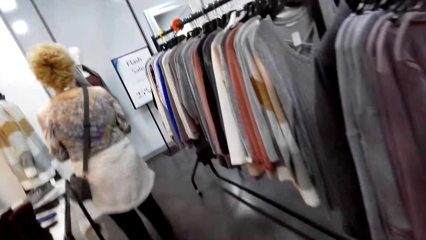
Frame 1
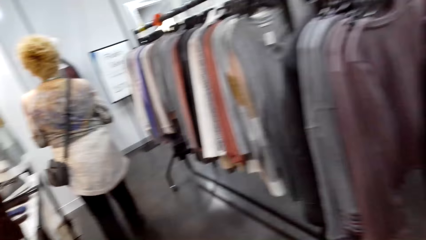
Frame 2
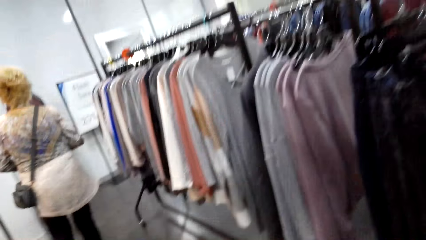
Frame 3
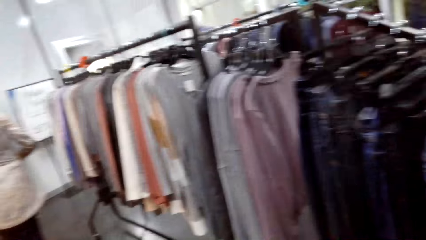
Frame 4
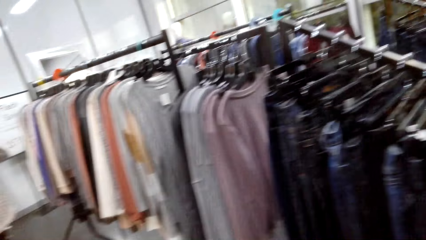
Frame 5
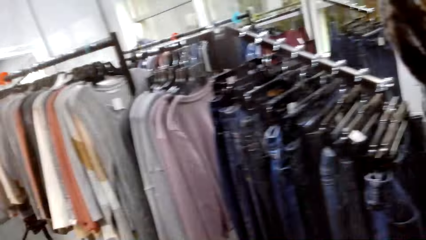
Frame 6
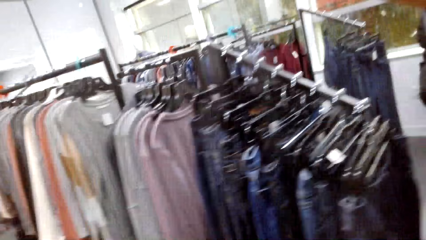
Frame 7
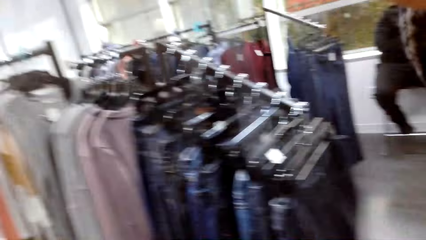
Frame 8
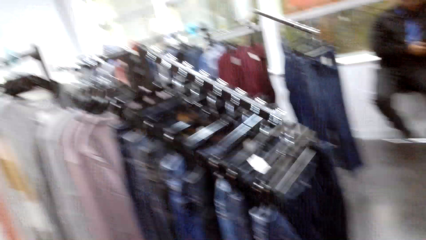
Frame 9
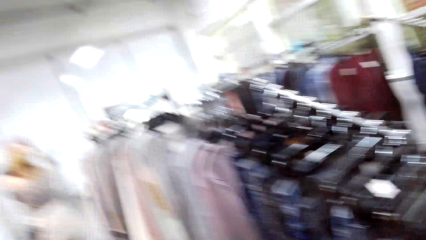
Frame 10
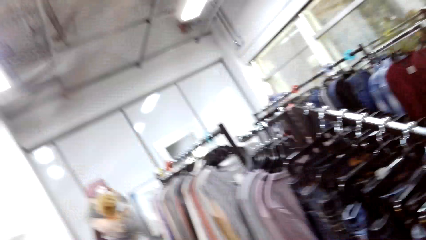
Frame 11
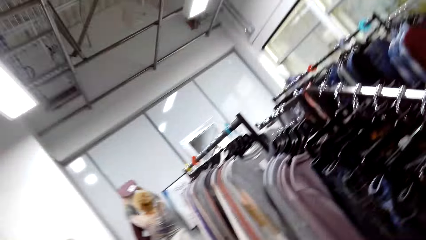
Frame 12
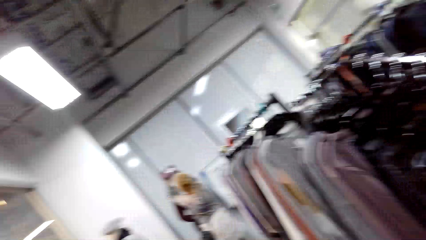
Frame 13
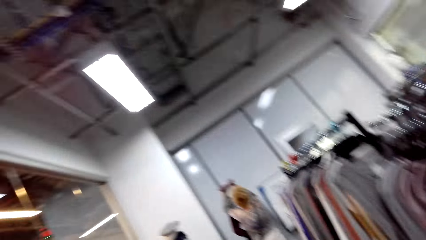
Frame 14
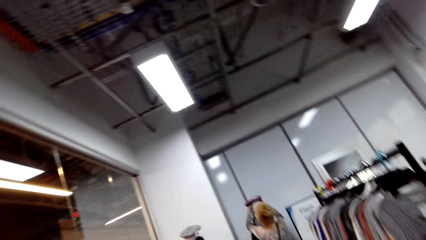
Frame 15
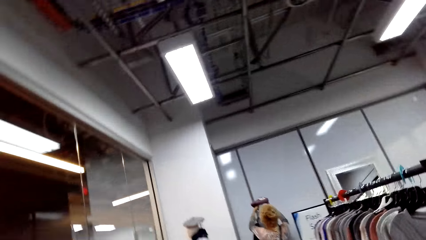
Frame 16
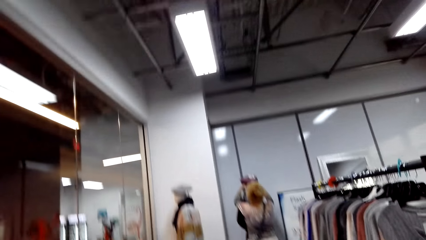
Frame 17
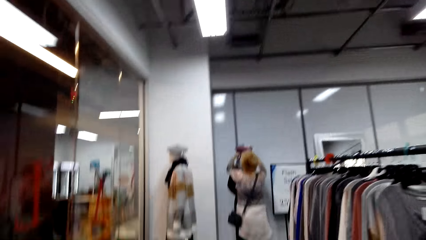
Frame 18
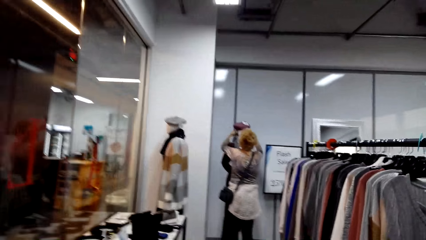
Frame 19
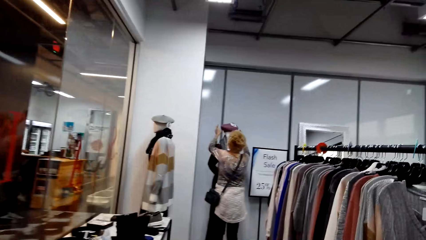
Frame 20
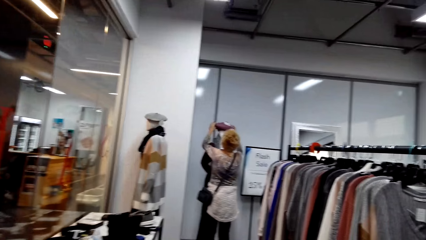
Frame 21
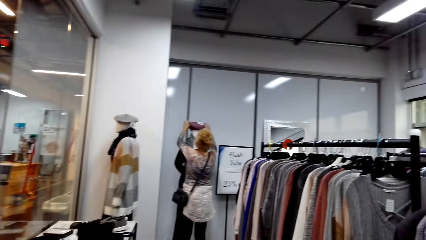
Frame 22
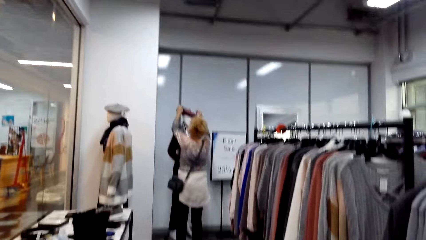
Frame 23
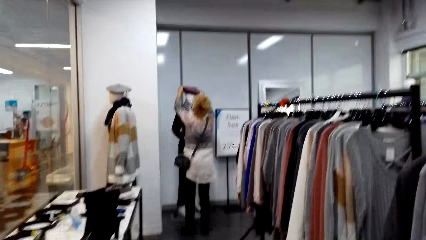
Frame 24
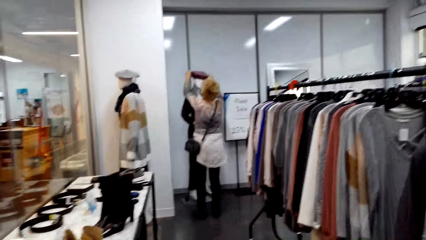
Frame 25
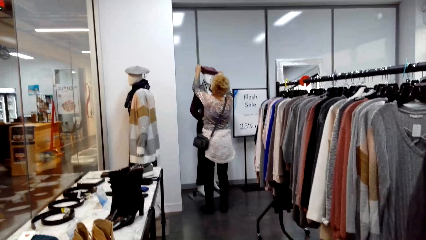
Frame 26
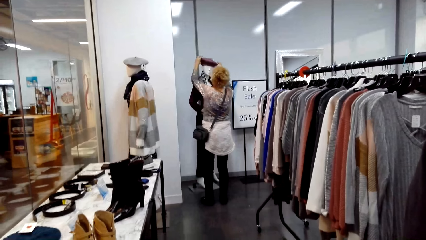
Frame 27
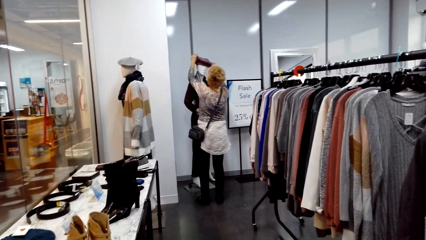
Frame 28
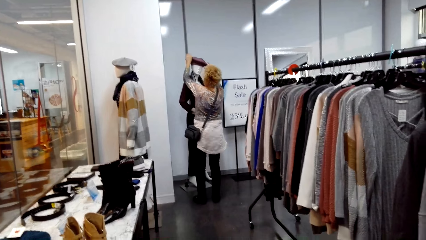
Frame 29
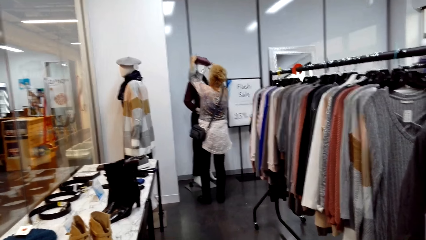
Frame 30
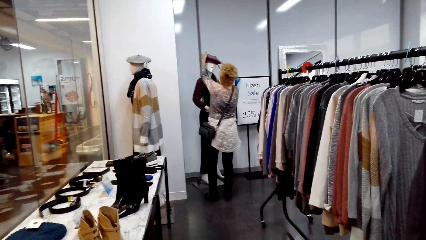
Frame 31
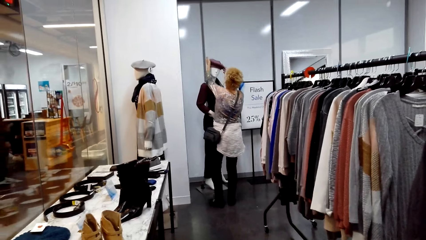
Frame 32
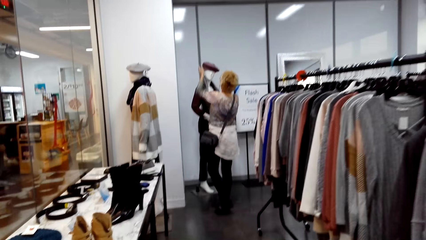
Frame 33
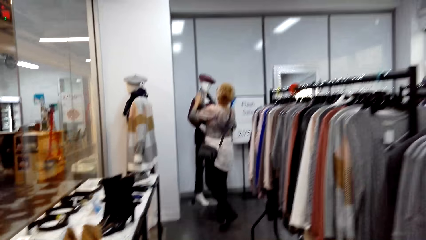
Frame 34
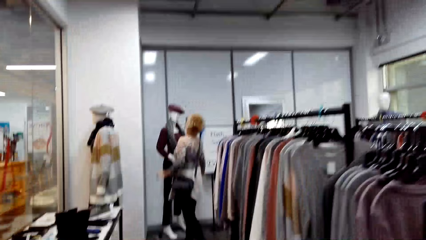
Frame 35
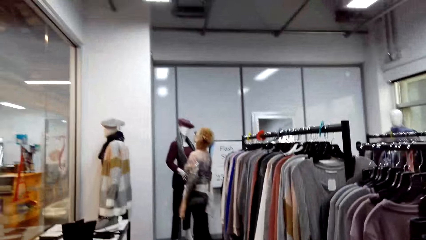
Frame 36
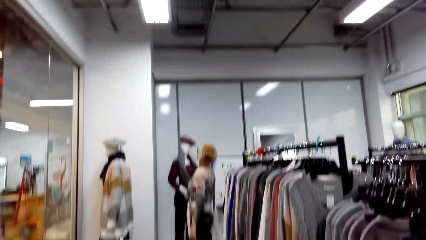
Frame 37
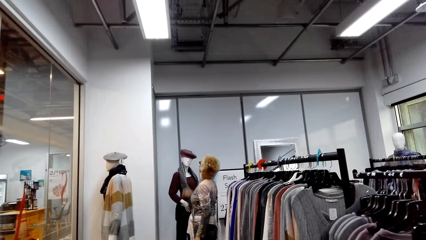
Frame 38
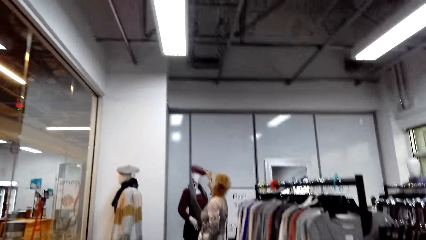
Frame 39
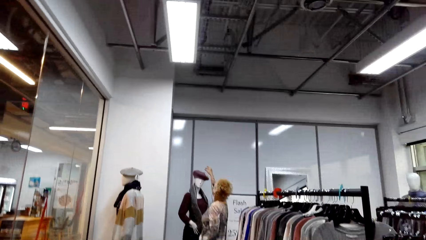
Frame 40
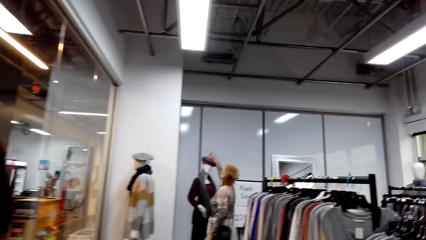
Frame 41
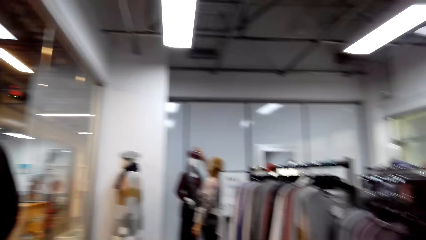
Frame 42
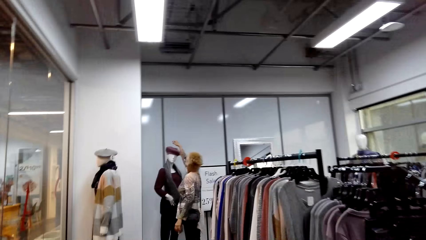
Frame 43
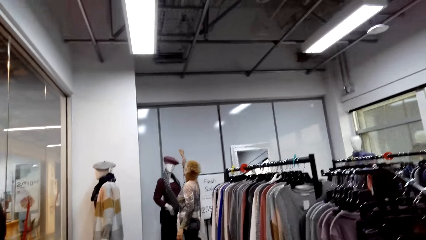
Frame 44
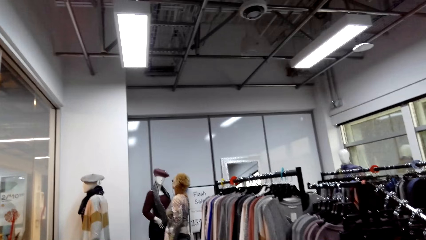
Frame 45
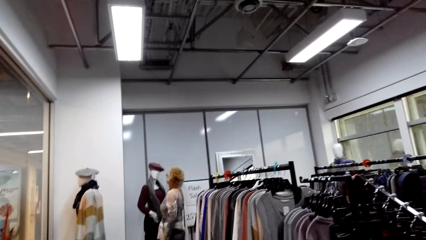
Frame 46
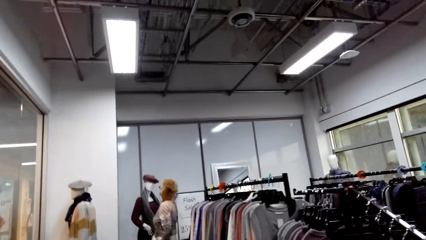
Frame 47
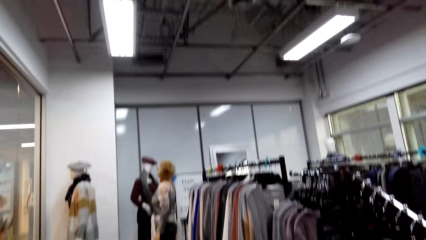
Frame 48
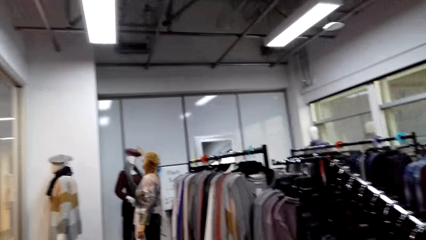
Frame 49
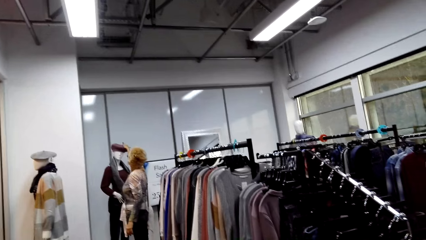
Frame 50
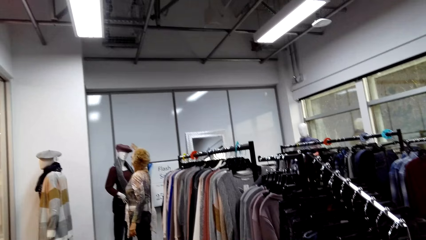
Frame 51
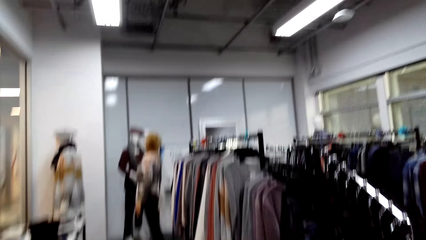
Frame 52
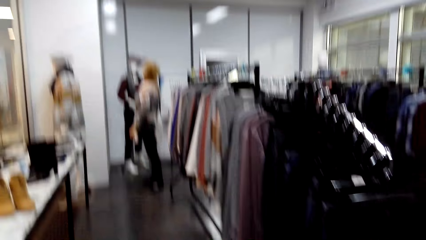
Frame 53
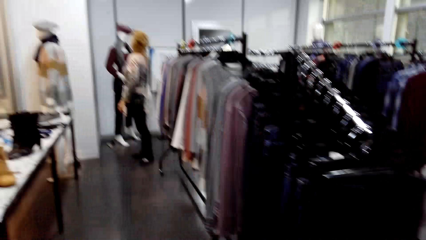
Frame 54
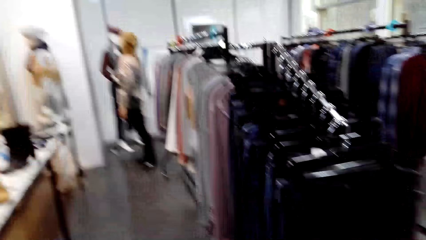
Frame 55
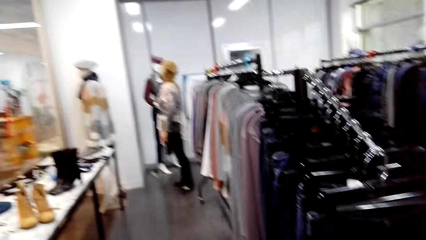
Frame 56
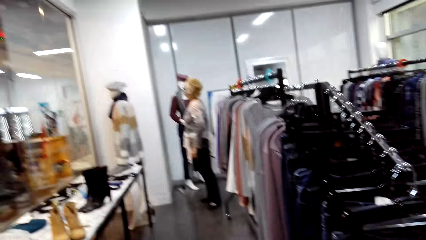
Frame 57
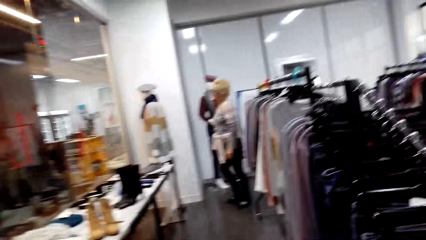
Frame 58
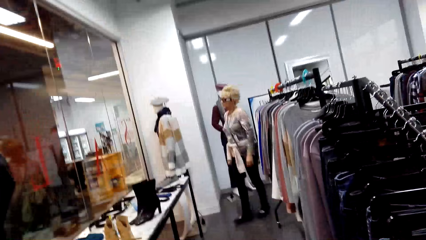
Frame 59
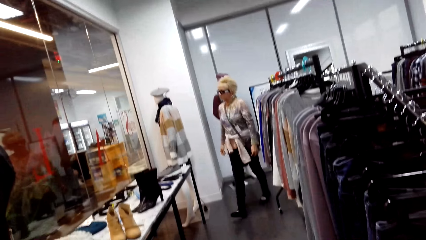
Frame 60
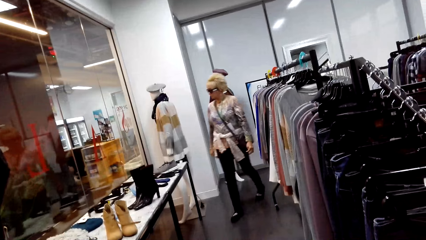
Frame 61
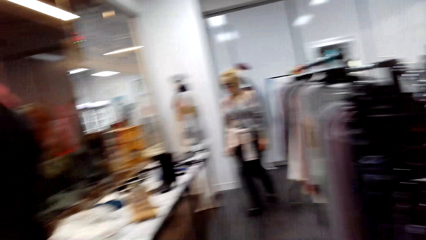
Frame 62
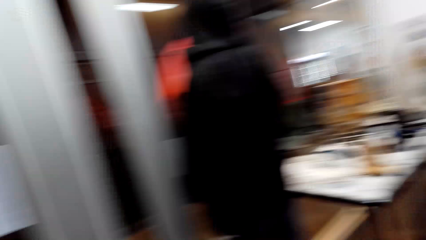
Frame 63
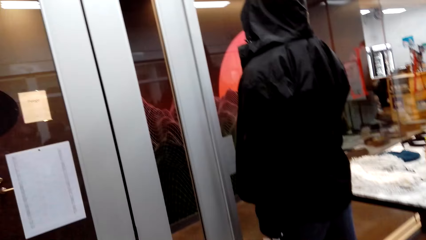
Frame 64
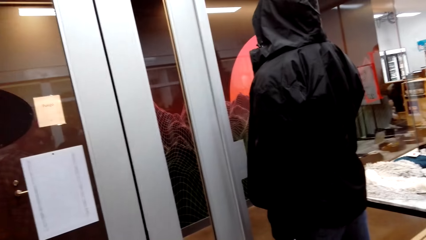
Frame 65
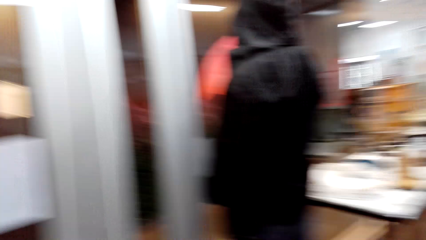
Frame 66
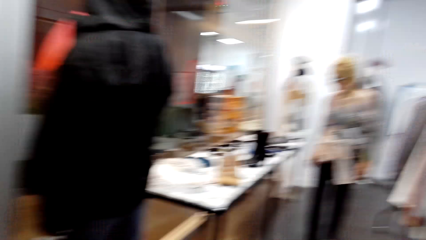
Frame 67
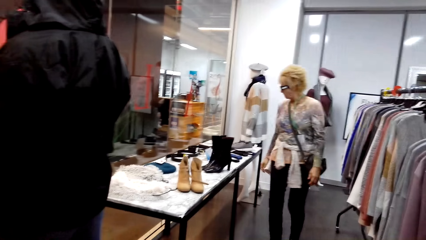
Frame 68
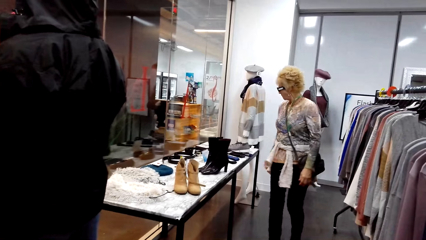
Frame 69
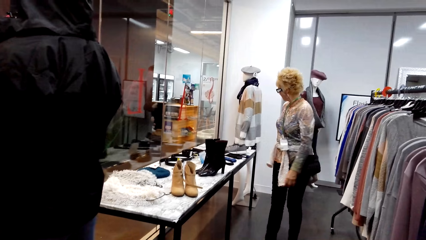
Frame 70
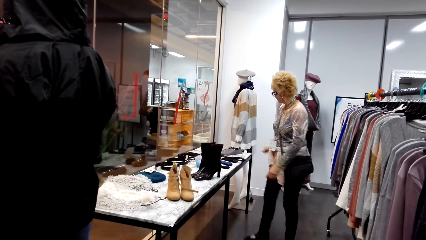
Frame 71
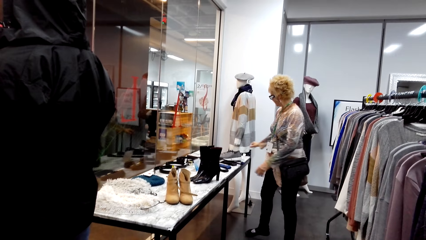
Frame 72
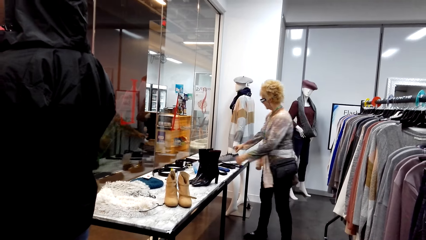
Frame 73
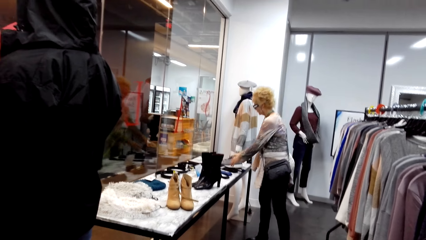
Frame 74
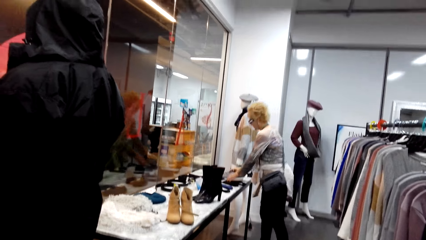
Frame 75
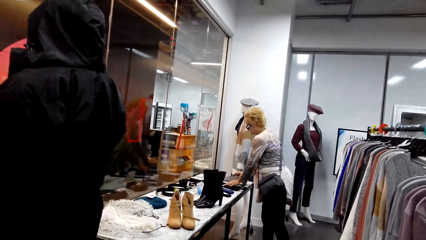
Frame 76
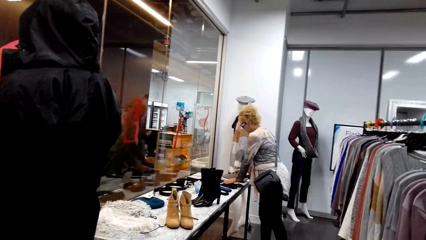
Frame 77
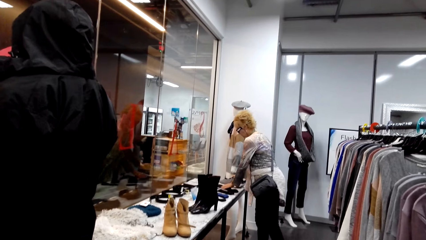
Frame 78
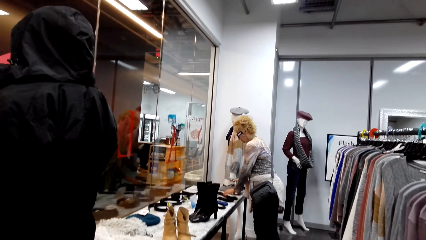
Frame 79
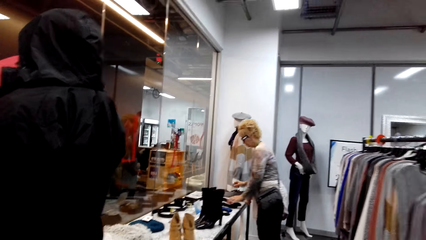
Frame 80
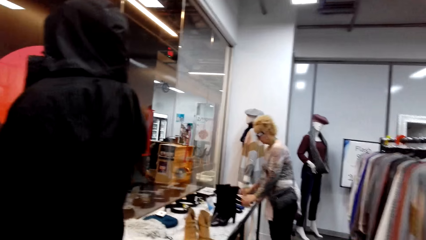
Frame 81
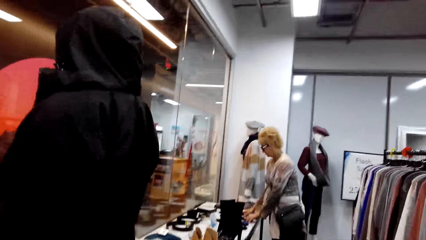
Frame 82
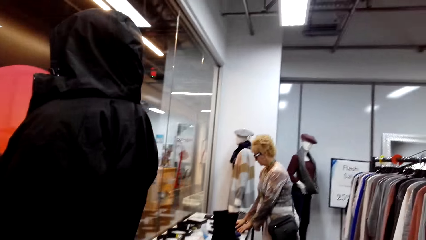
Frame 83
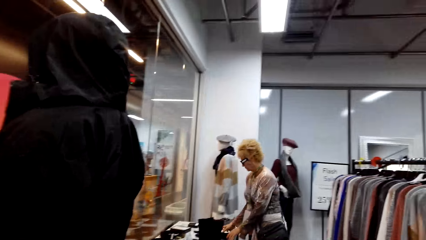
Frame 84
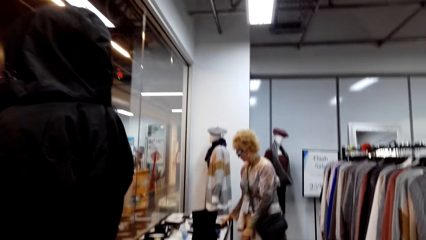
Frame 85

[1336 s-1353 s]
A lady puts a hat on a mannequin. The lady walks in the store. The camera wearer looks around. The lady arranges items on the table.
